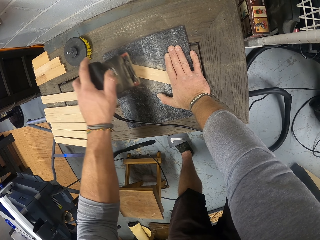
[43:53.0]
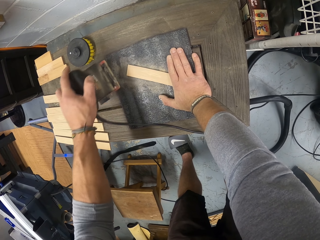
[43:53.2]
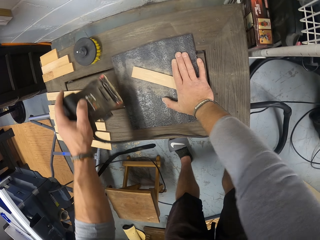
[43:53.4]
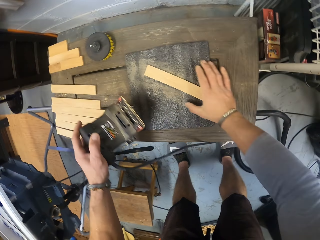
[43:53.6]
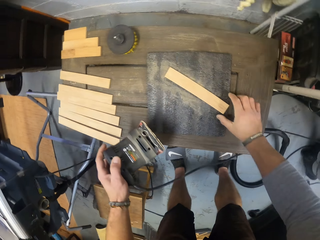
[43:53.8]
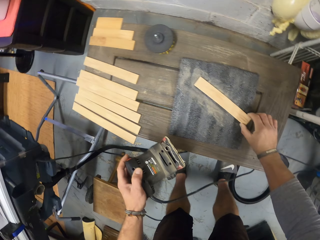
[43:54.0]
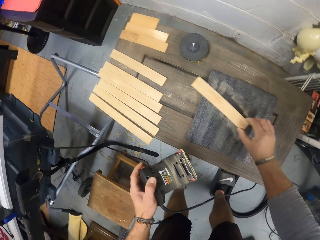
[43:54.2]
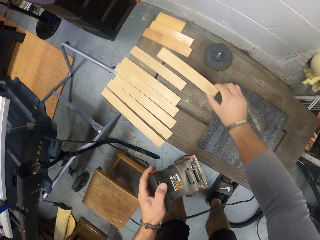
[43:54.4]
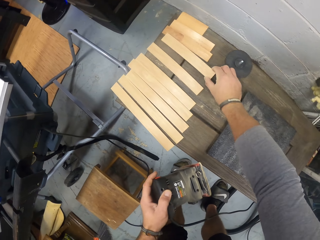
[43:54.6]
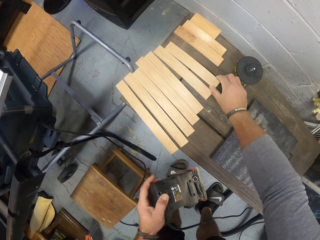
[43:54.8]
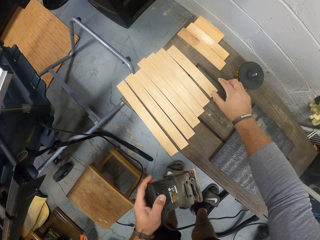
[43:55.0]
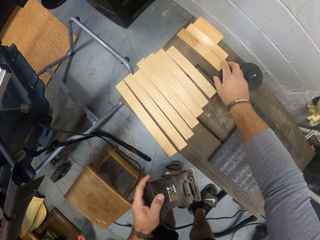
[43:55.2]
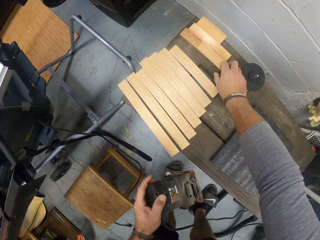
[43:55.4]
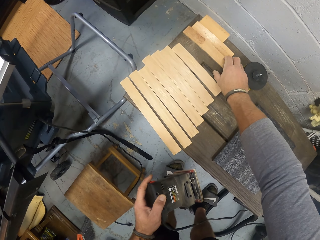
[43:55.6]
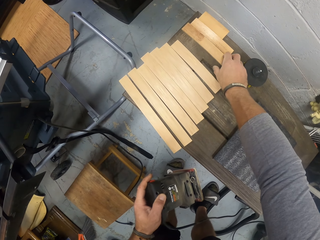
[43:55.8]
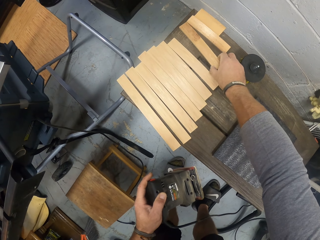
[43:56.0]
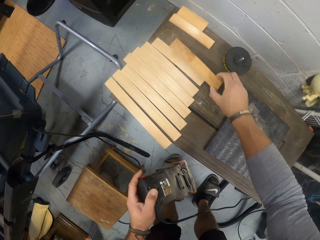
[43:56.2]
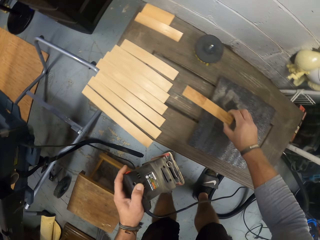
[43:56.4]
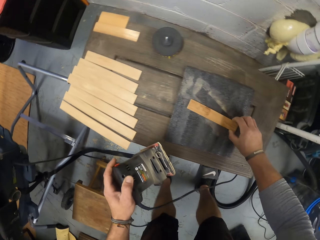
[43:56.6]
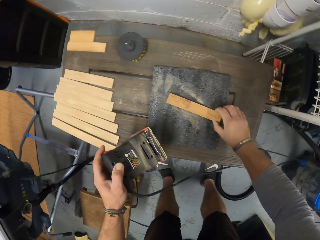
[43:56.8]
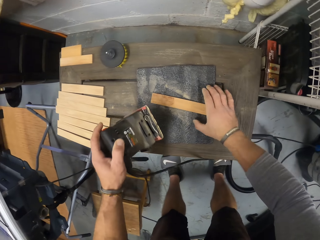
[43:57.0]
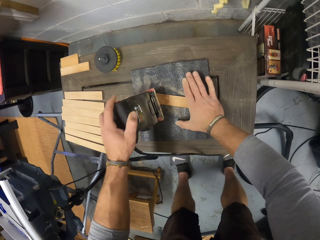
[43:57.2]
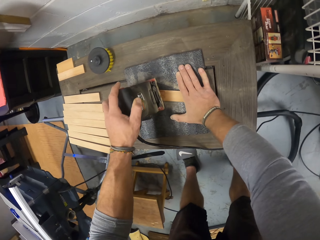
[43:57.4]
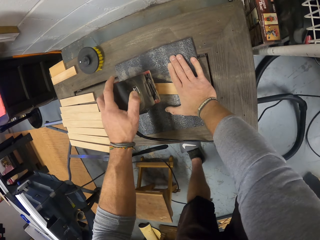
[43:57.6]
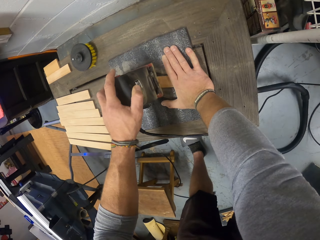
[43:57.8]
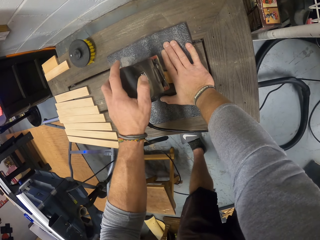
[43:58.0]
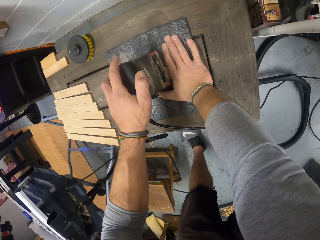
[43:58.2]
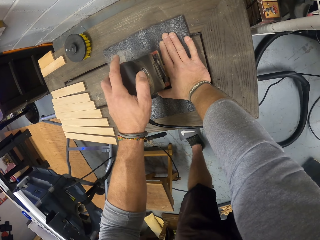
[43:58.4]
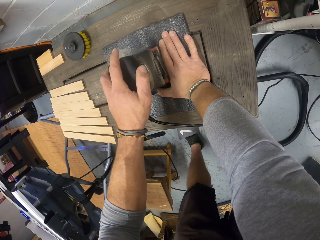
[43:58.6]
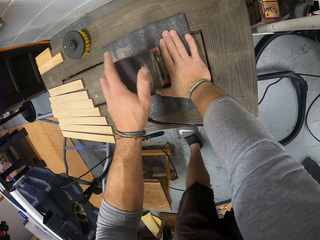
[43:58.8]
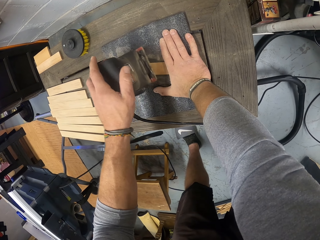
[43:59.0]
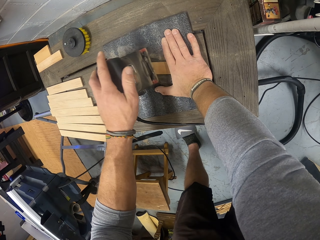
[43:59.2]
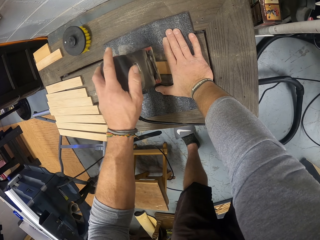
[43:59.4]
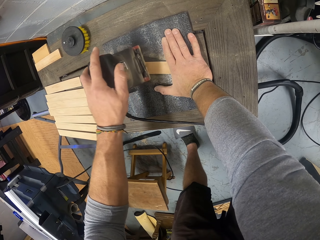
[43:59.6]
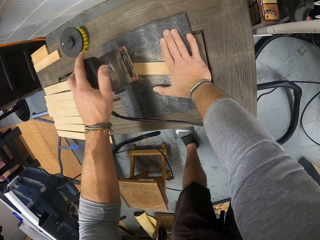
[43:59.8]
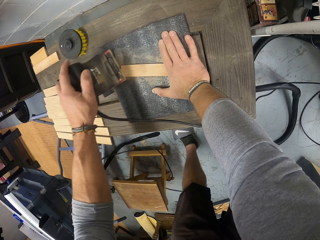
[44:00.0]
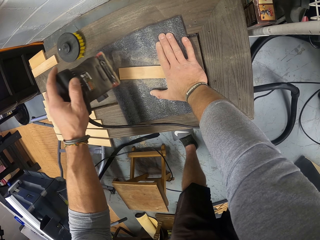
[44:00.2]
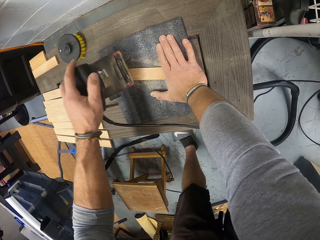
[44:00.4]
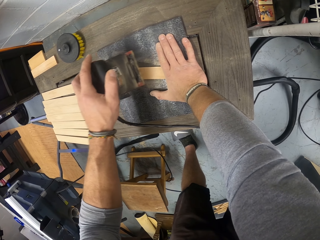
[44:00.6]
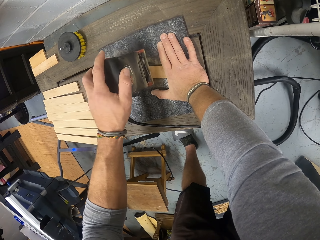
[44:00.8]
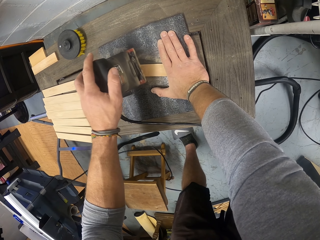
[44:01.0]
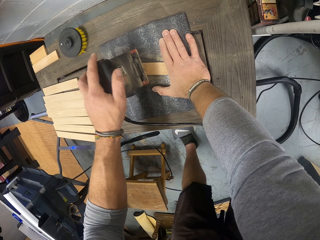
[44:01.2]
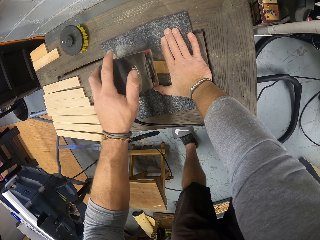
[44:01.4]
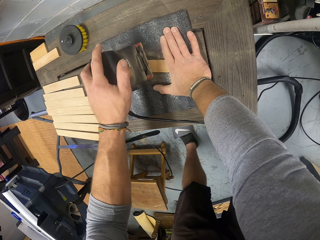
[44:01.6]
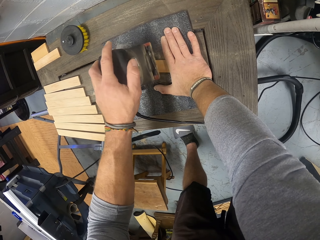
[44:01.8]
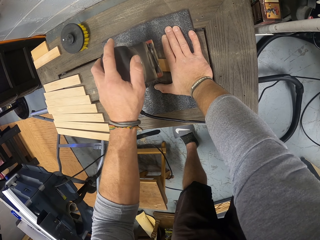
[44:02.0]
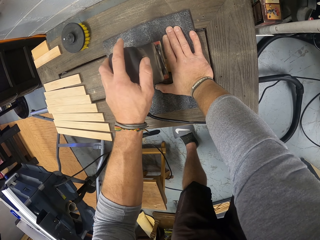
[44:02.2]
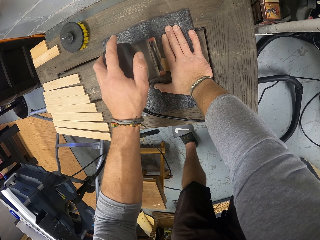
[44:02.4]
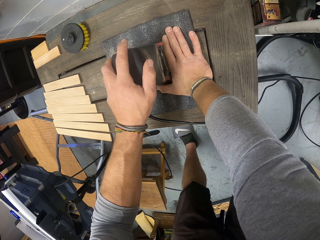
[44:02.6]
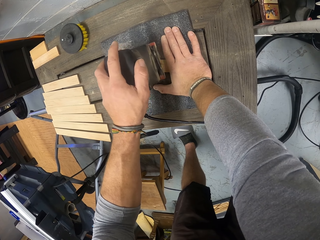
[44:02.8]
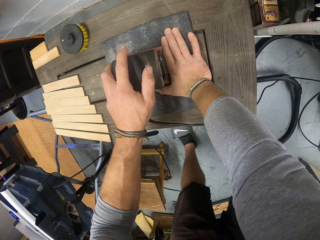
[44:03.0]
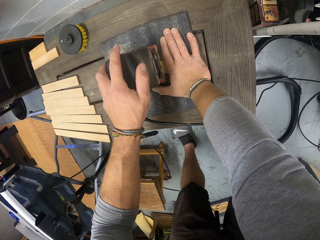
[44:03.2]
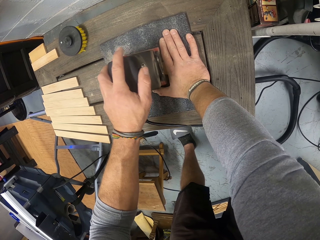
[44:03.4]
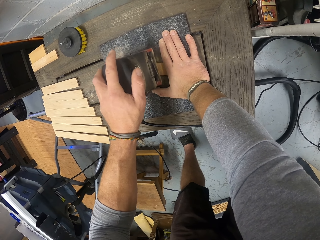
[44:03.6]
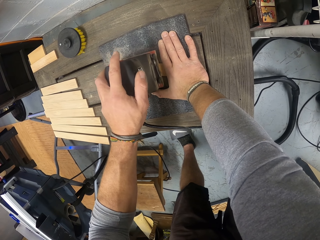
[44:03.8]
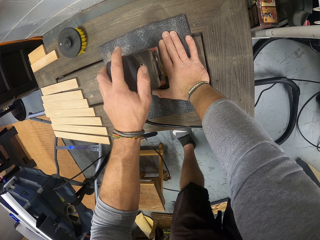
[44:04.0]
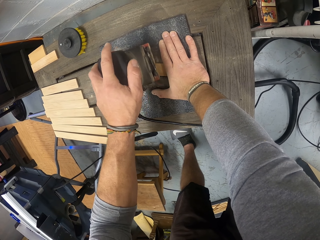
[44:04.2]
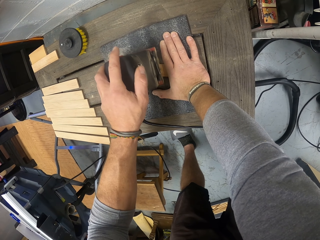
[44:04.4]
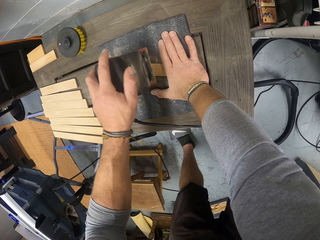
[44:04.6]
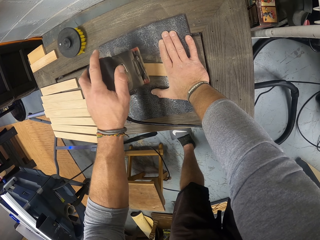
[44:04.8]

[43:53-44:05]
The camera wearer picks up the wood from the workbench with his right hand. He drops the wood on the workbench with his right hand. He picks up a piece of wood from the workbench with his right hand. He sets the wood on the sandpaper on the workbench with his right hand. He smoothens the wood with the sander in his left hand.

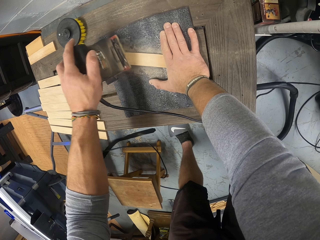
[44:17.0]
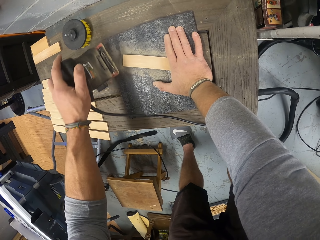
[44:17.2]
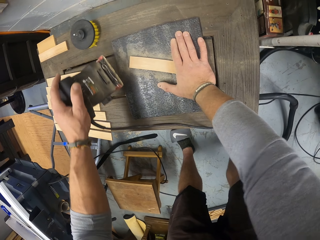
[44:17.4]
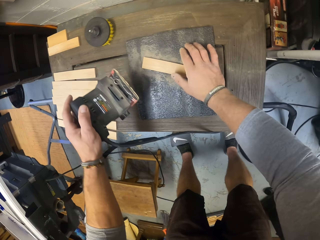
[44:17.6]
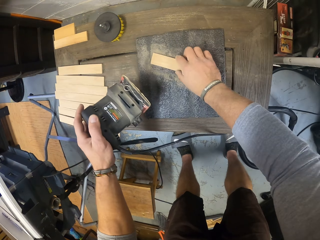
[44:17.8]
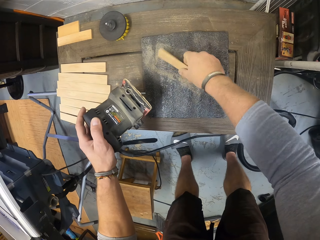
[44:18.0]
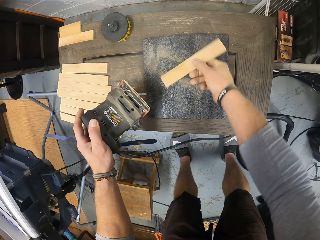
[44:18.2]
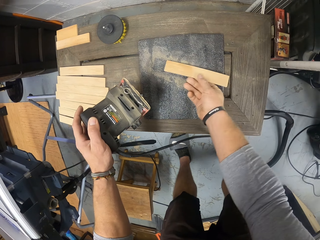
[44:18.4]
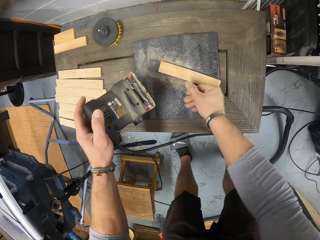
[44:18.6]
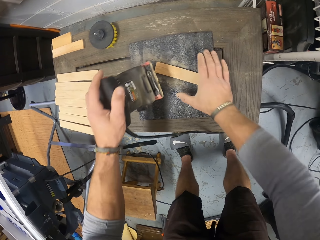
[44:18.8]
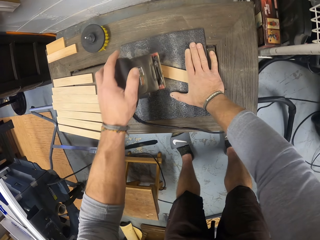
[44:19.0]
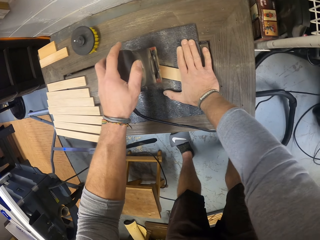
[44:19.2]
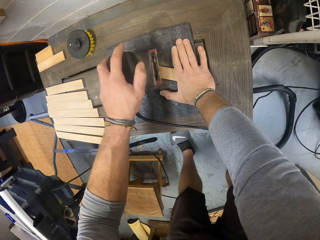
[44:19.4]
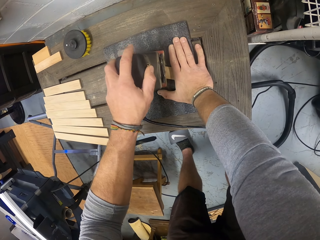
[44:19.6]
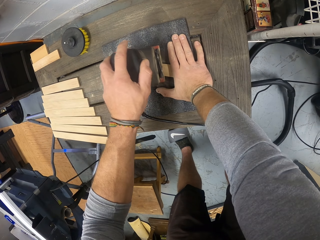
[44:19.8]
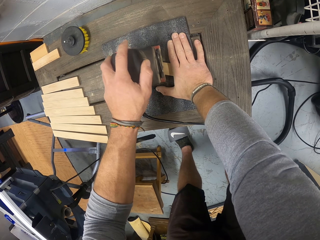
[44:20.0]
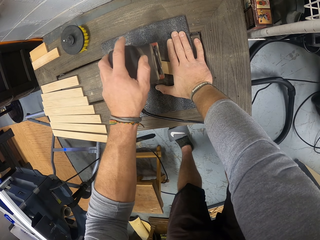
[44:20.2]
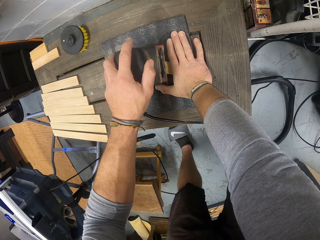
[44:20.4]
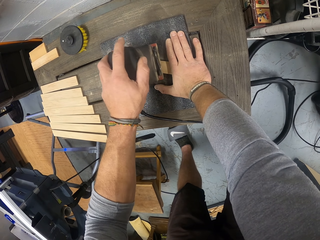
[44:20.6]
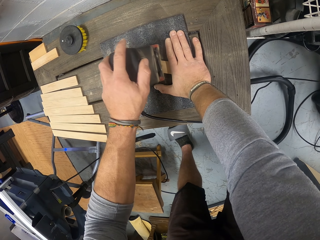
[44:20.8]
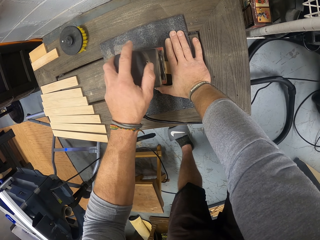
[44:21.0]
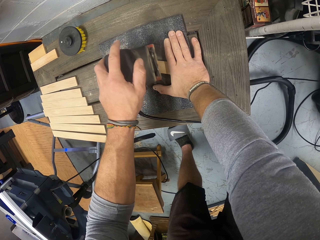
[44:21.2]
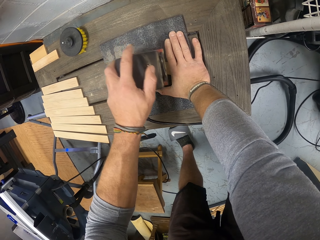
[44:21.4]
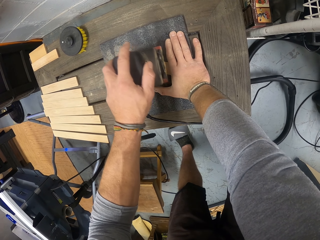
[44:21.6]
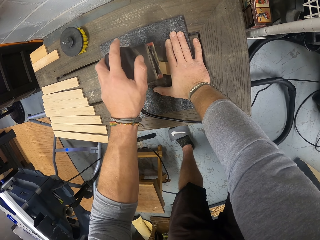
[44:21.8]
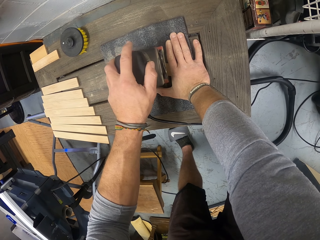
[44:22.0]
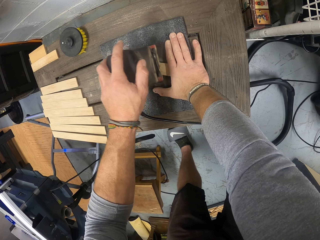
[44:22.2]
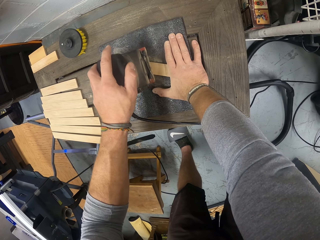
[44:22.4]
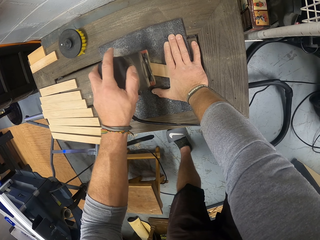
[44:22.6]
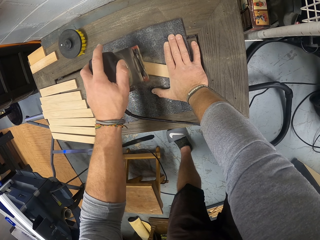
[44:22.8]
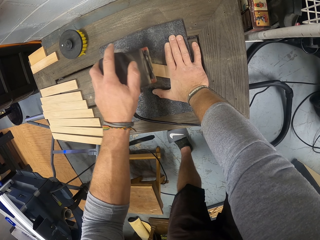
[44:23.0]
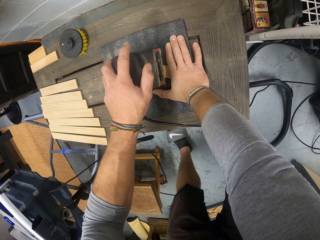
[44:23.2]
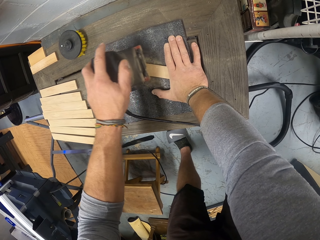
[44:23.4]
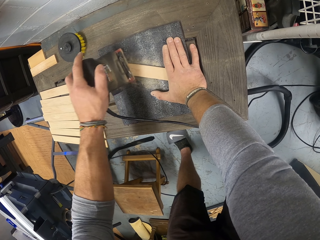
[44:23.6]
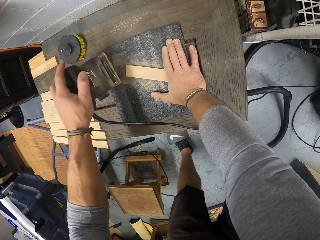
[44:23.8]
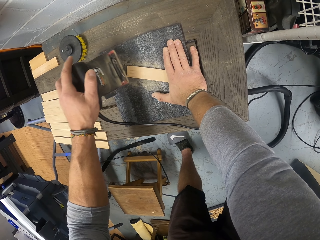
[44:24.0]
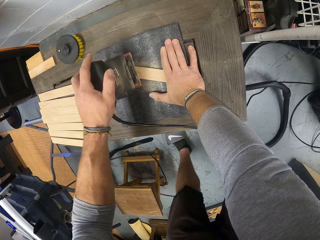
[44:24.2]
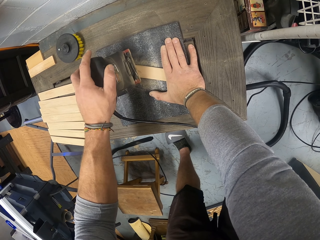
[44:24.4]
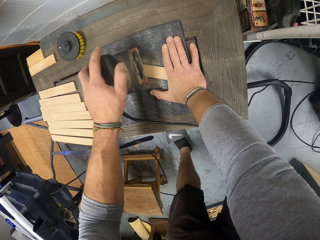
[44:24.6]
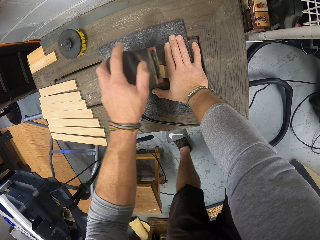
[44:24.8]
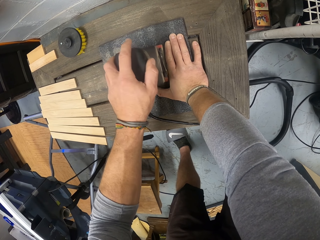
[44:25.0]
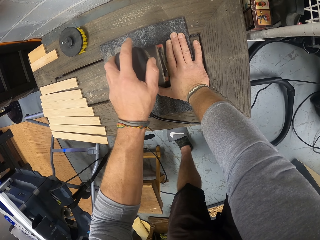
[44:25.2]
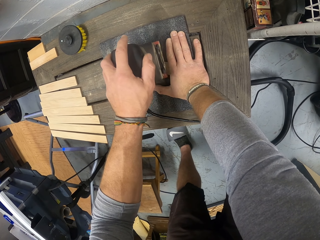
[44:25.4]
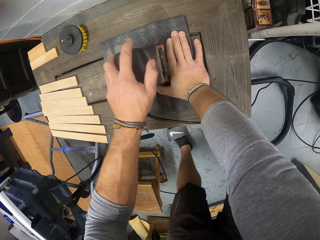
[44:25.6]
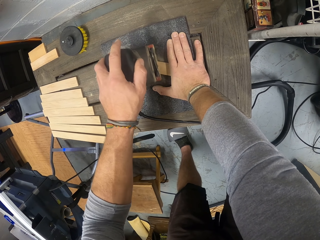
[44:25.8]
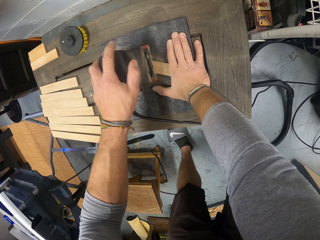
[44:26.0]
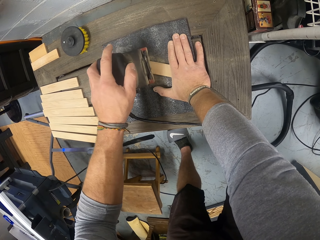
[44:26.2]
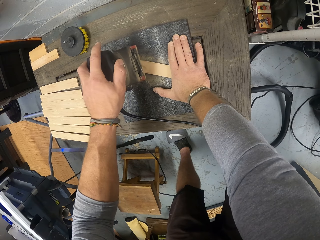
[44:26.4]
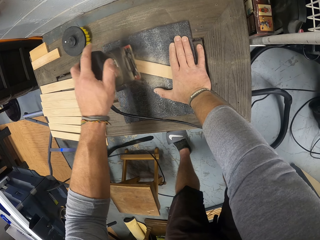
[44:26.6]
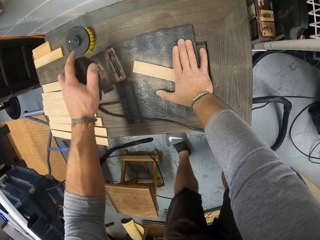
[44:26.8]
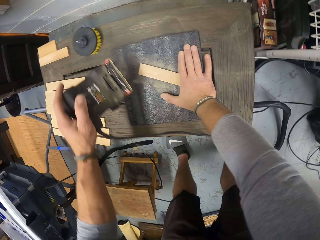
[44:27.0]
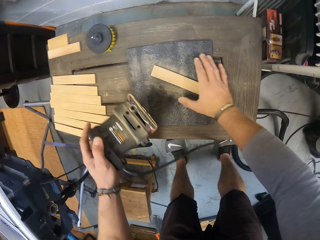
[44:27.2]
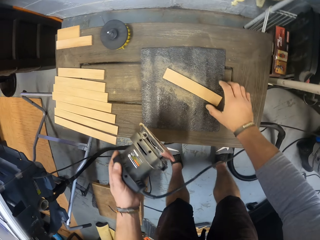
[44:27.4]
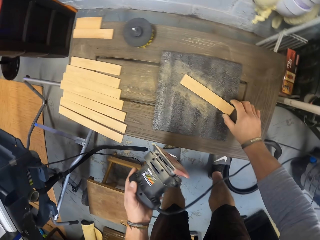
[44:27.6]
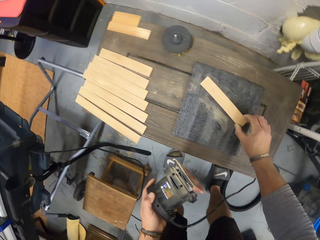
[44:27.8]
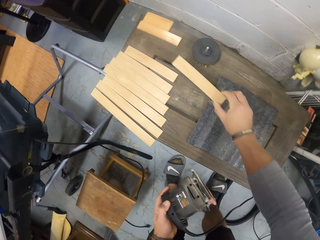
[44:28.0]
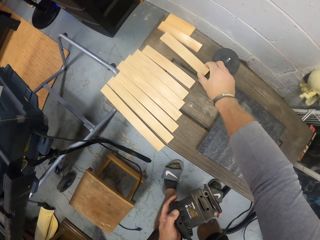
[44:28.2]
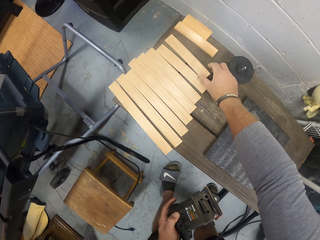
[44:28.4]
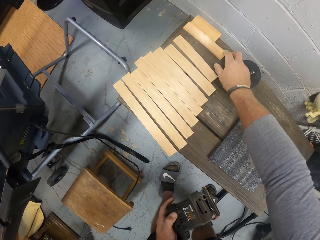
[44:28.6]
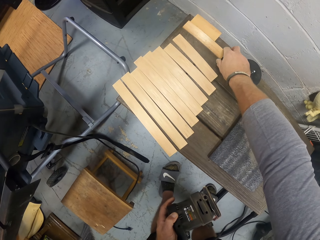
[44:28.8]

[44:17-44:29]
The camera wearer turns the wood with his right hand. He smoothens the wood with the sander in his left hand. He picks up the wood from the workbench with his right hand. He drops the wood on the workbench with his right hand.
